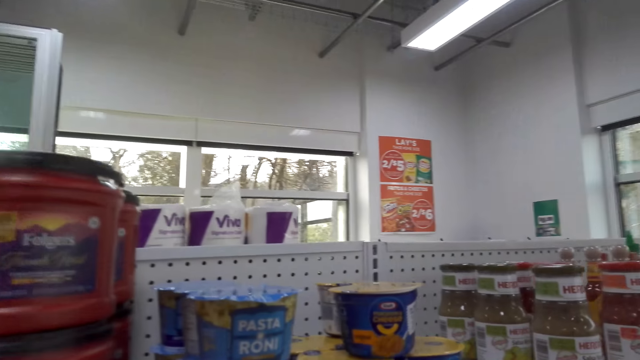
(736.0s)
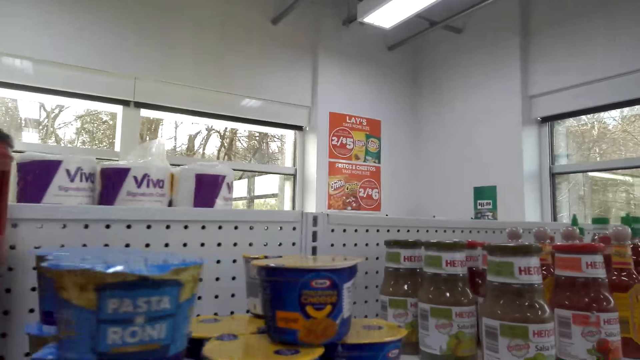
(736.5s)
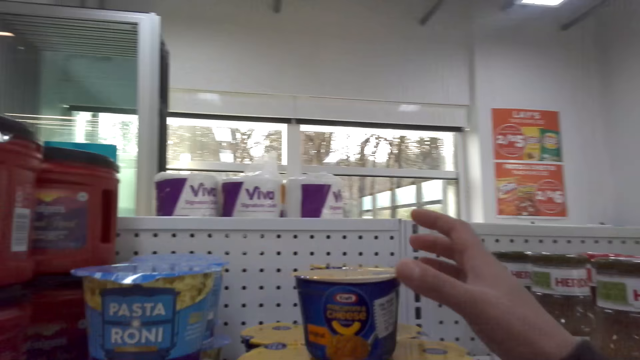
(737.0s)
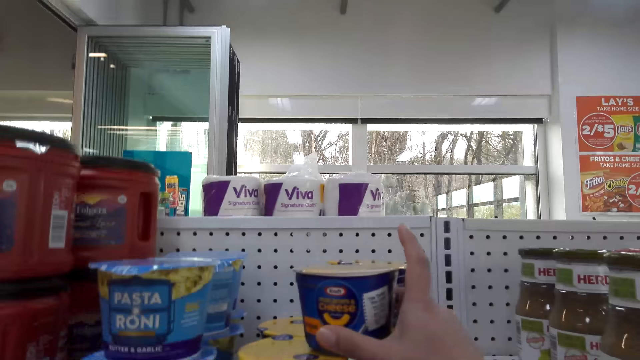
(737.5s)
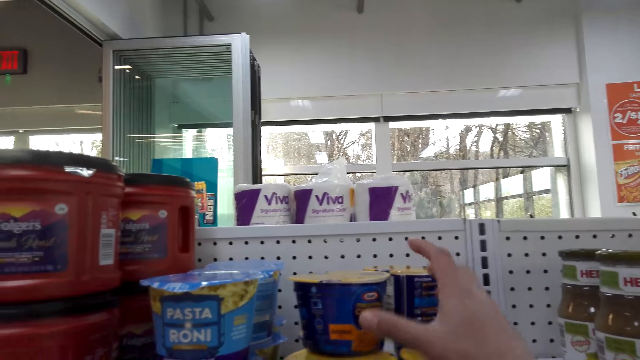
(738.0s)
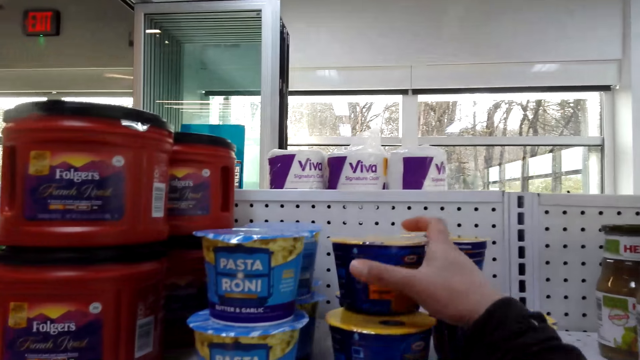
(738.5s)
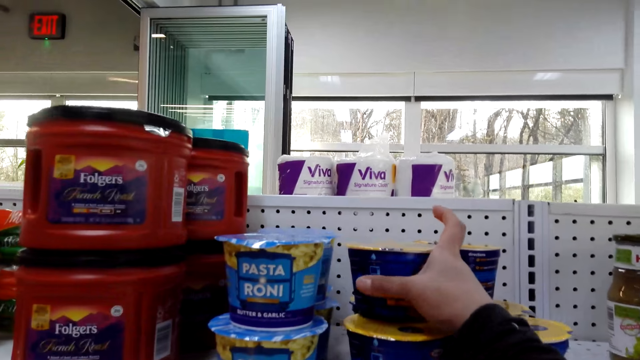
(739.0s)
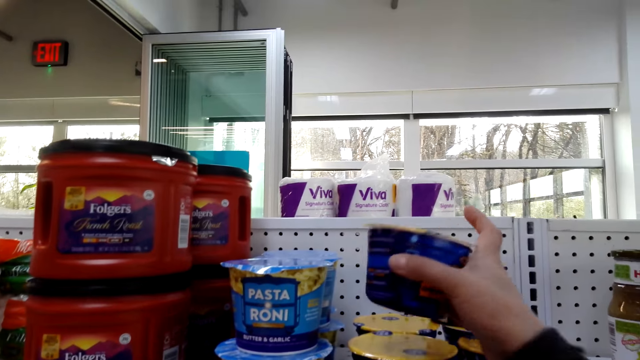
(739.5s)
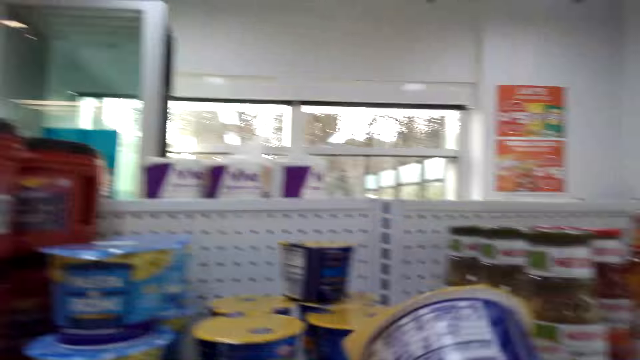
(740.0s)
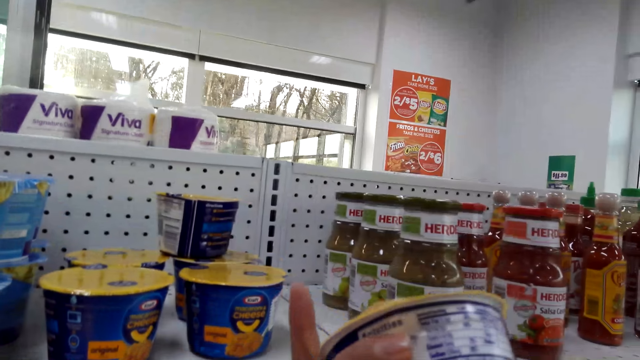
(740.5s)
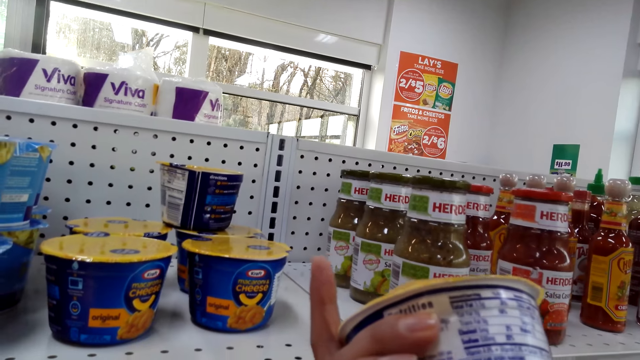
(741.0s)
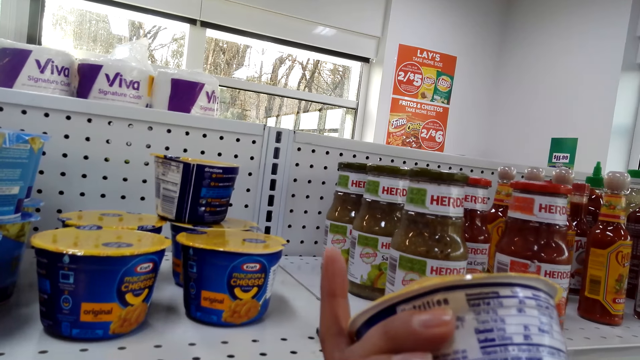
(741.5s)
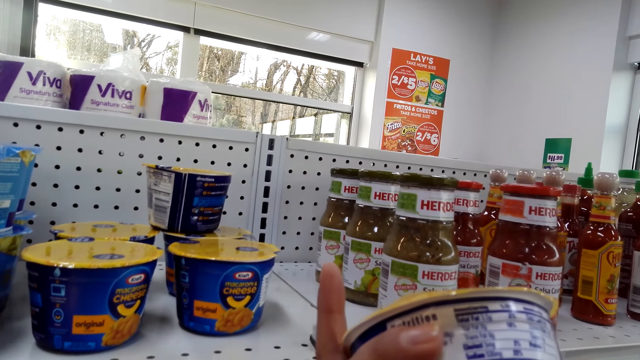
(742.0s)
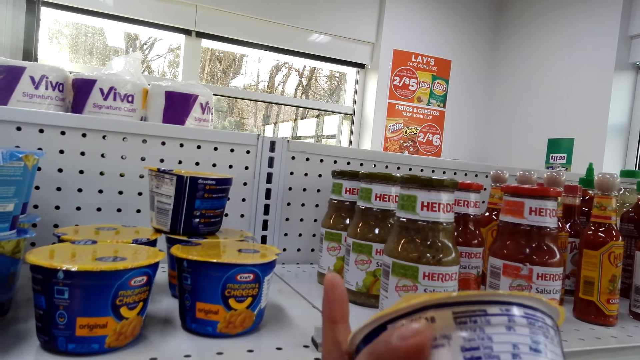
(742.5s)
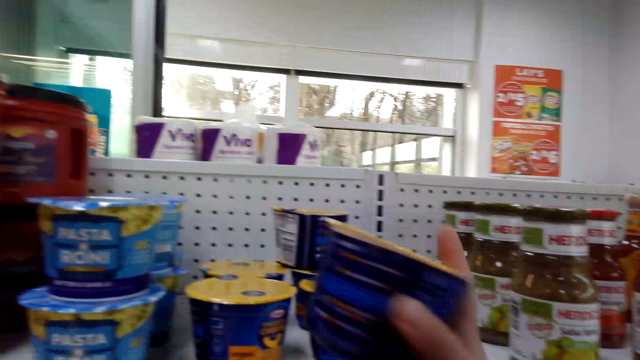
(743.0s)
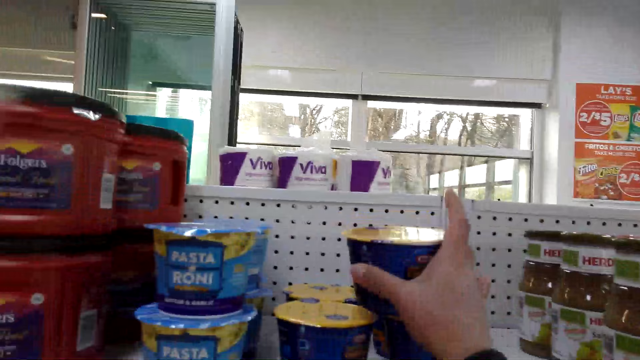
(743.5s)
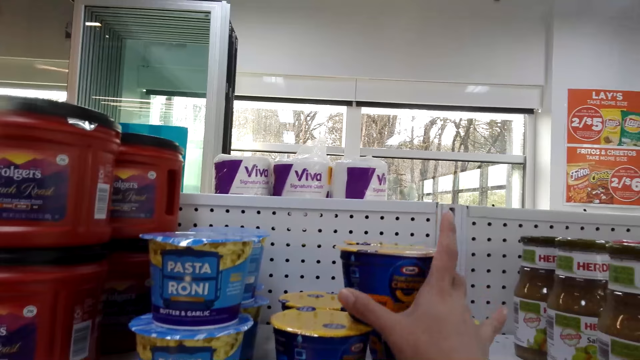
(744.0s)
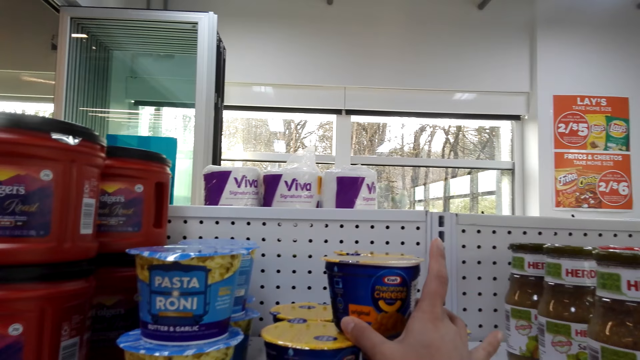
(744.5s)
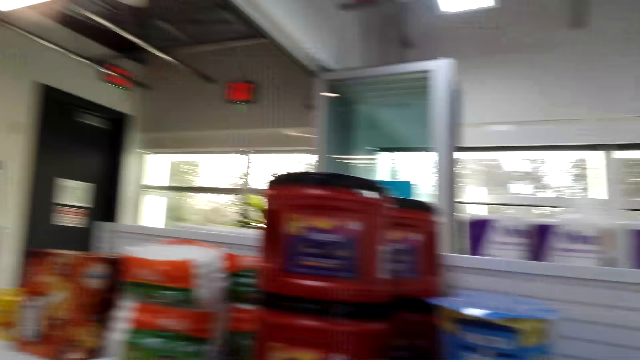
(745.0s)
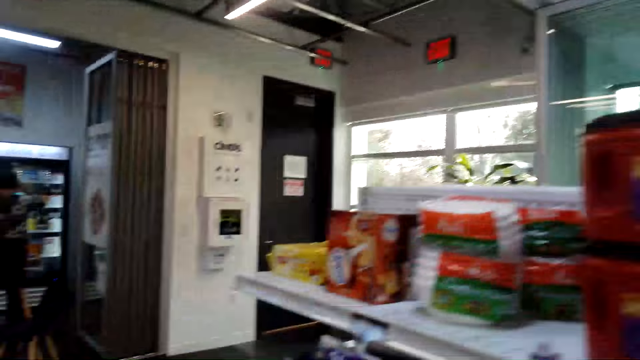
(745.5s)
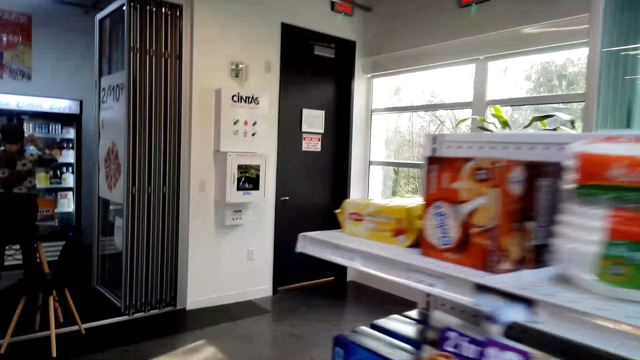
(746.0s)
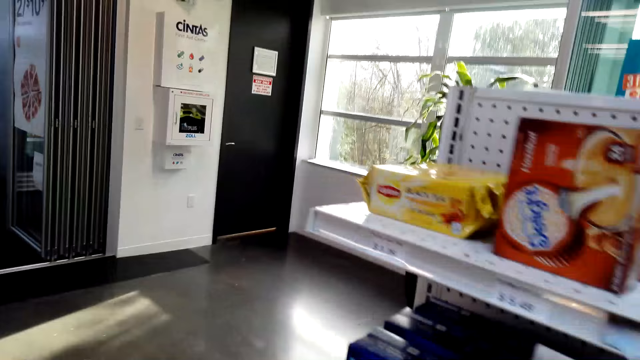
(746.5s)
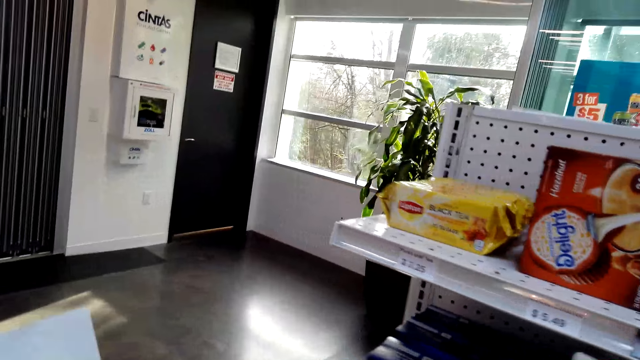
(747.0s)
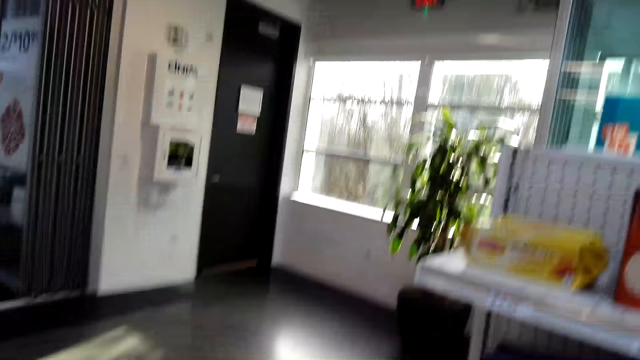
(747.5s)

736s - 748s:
The camera wearer picks up a can of cheese. They hold the cheese. They stare at the can of cheese. They return the can of cheese on the shelf. They move around the supermarket.

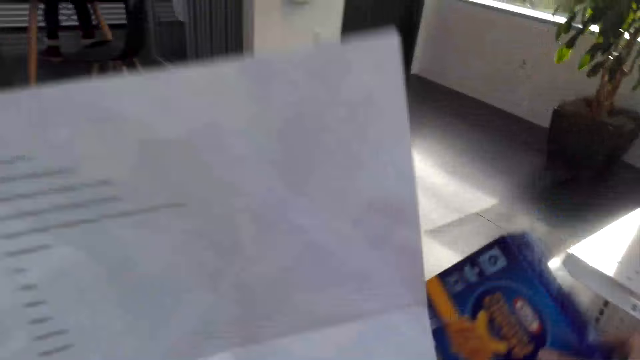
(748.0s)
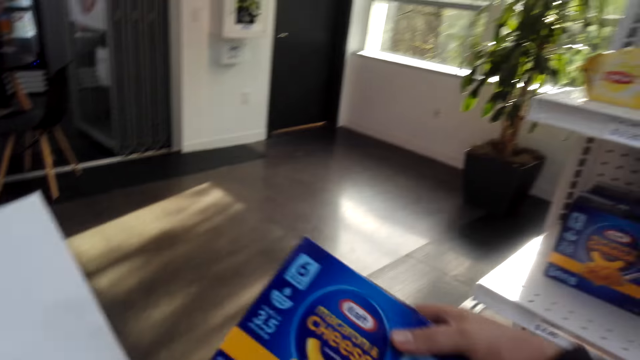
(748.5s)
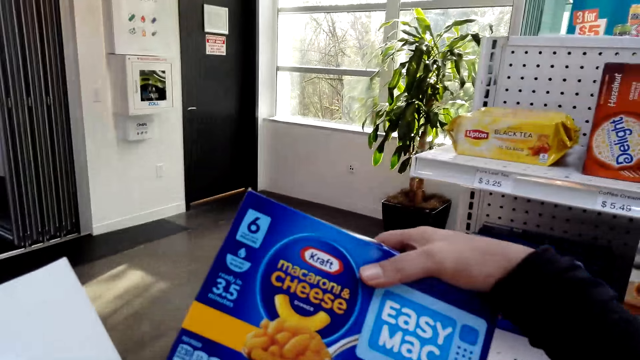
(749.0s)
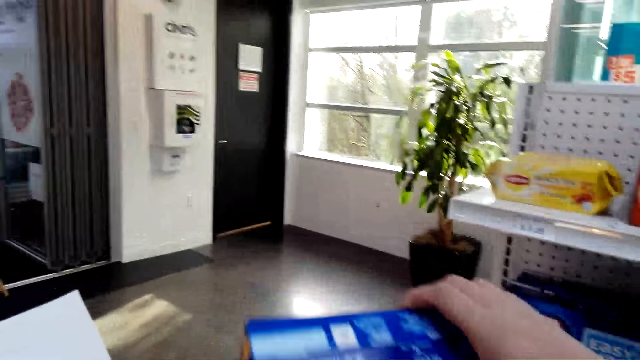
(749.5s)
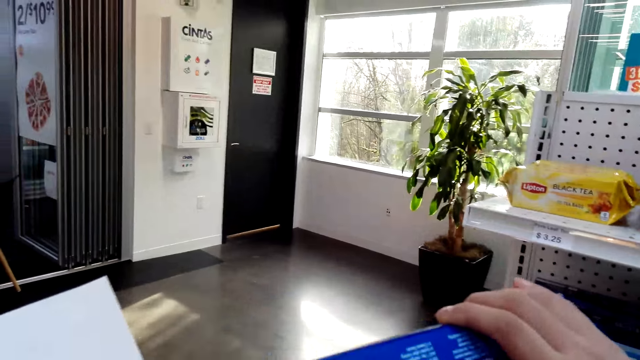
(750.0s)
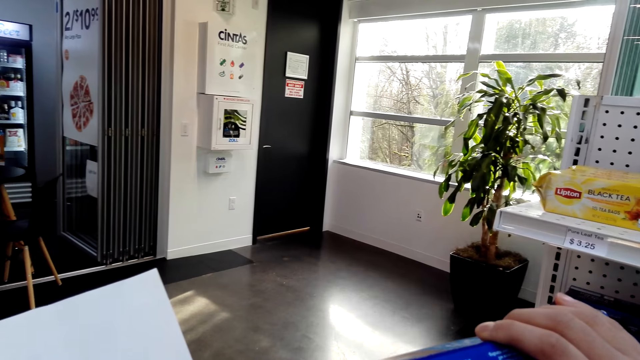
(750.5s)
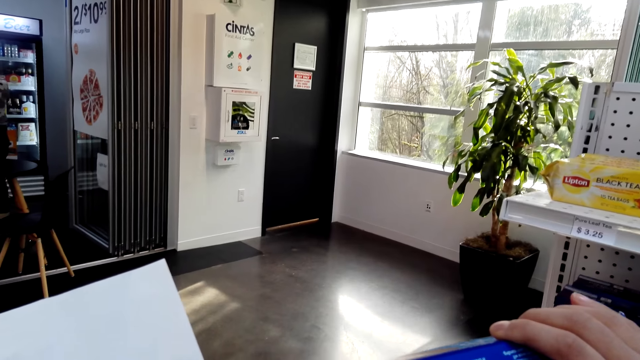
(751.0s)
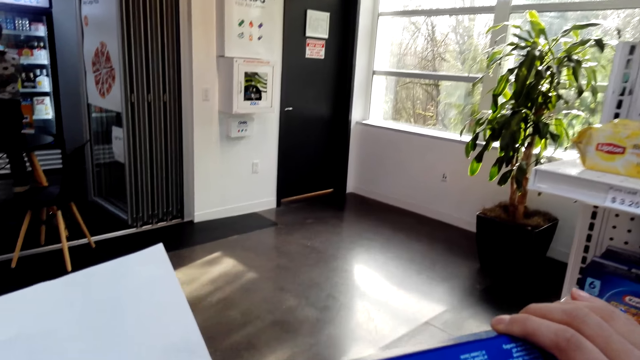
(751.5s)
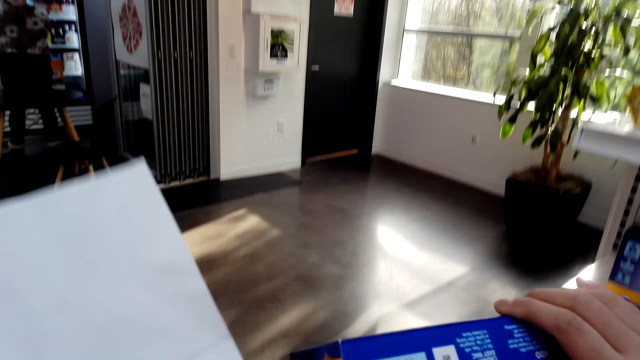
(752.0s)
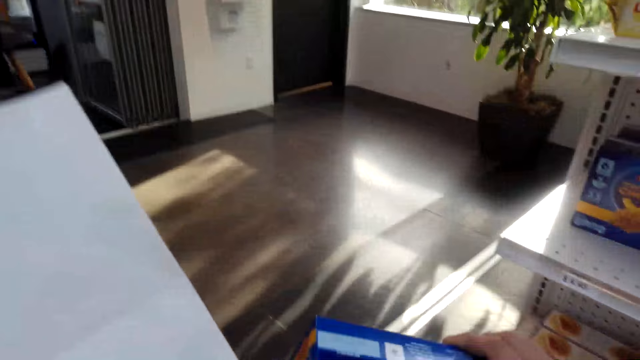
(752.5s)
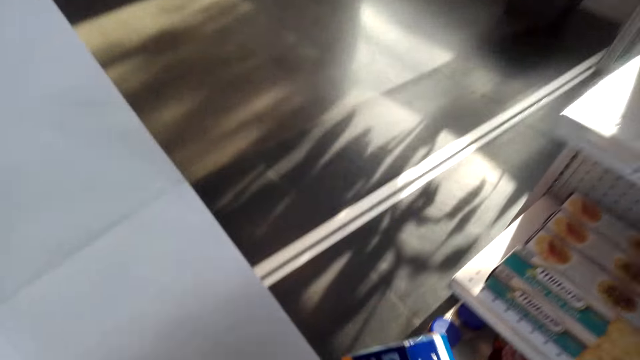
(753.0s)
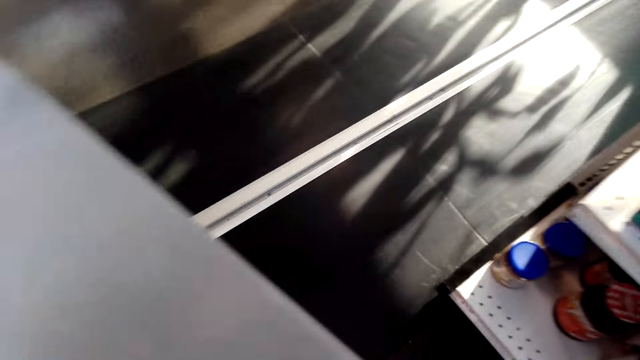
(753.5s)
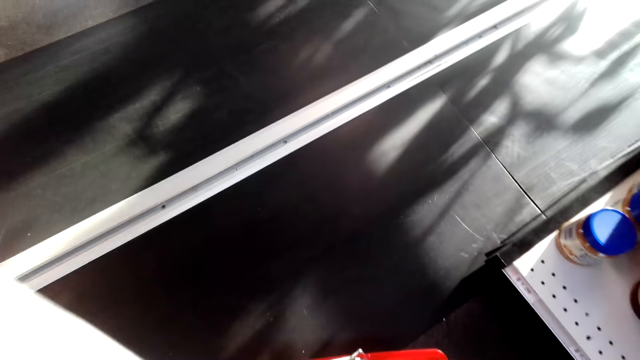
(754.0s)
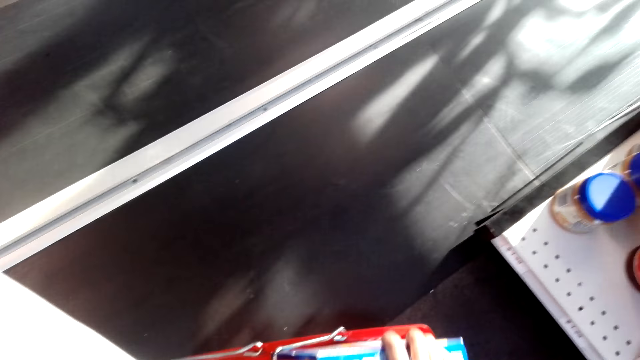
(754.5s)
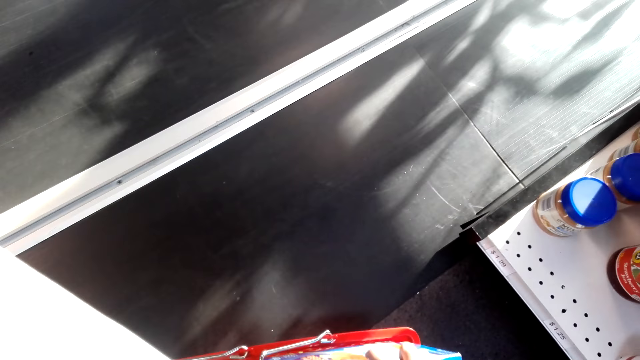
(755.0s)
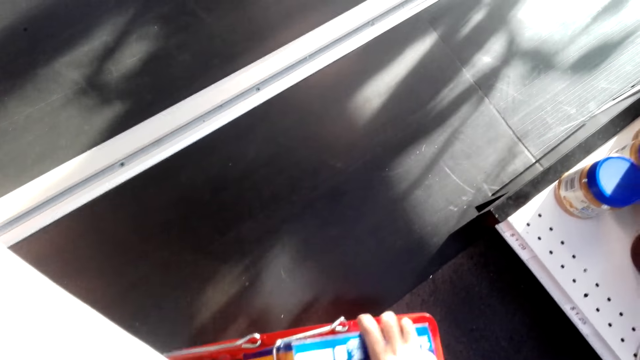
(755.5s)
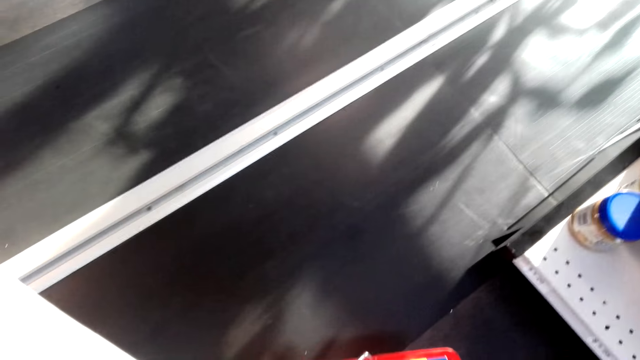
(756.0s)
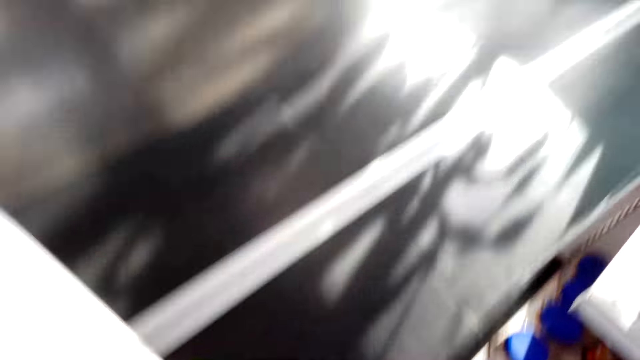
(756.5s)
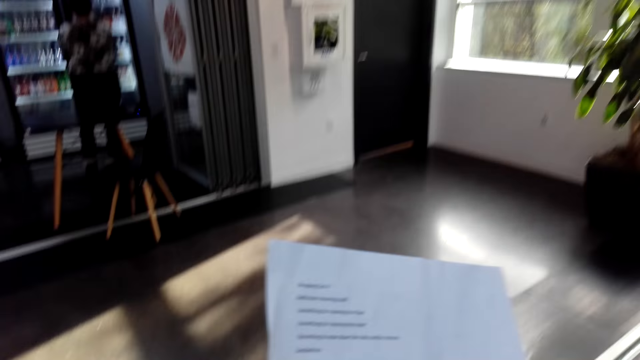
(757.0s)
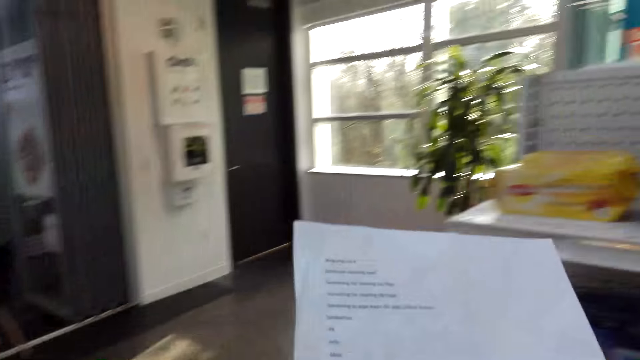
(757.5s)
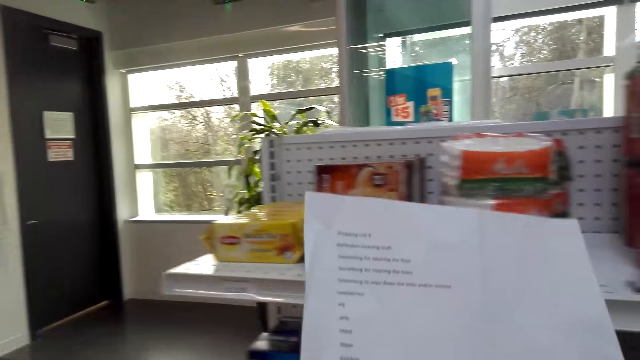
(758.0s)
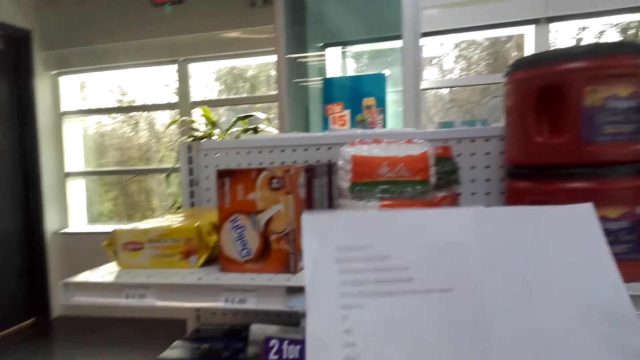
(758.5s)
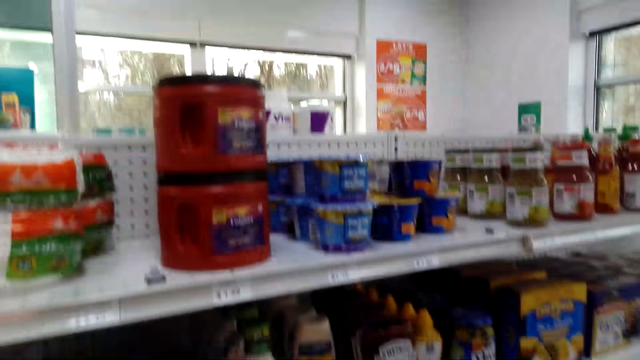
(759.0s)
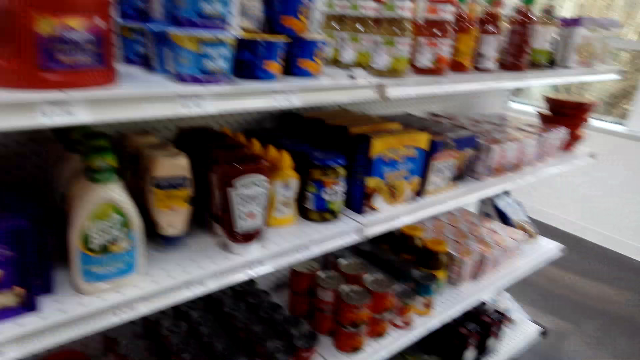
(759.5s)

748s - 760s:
The camera wearer holds the macaroni cheese. They read a piece of paper. They stare at the pack of cheese. They lift the list paper. They place the macaroni cheese in the basket trolley. They read the piece of paper. They hold the list paper.
